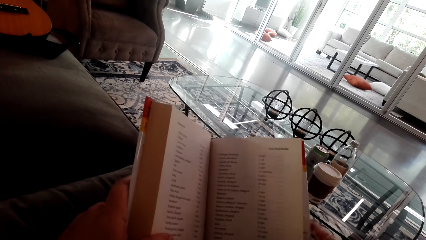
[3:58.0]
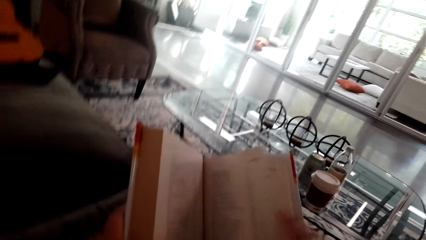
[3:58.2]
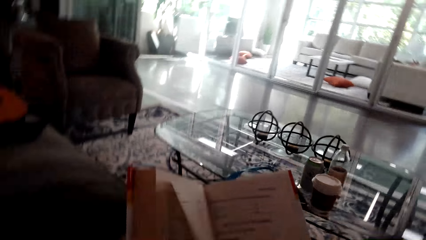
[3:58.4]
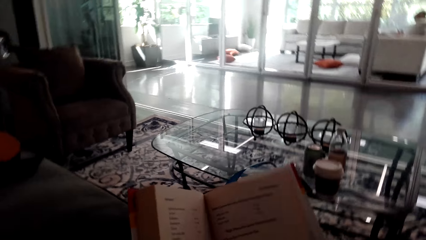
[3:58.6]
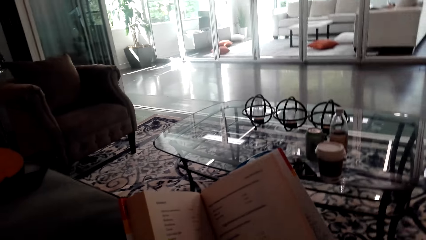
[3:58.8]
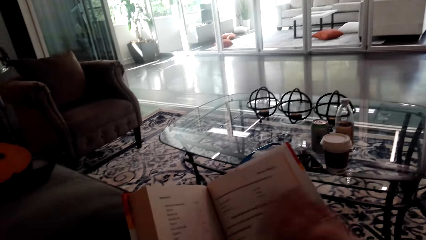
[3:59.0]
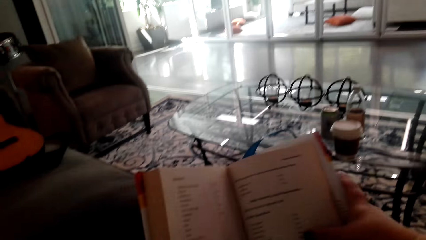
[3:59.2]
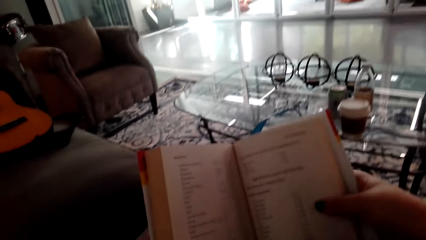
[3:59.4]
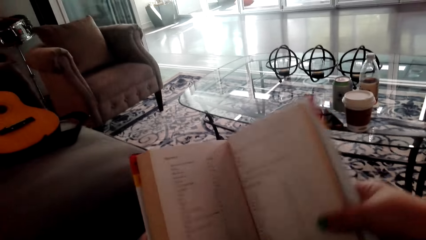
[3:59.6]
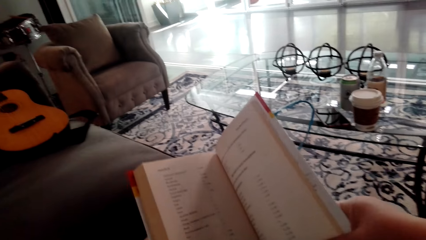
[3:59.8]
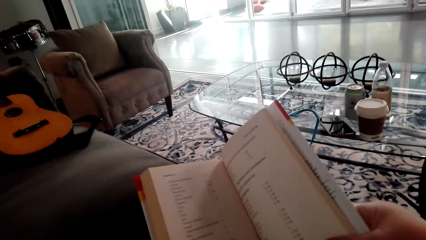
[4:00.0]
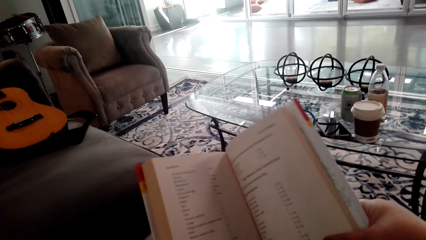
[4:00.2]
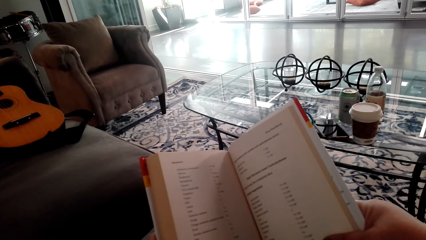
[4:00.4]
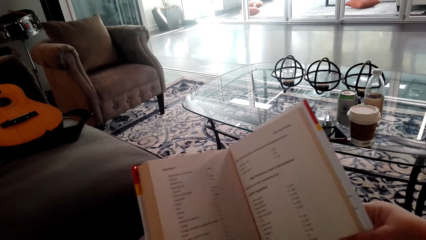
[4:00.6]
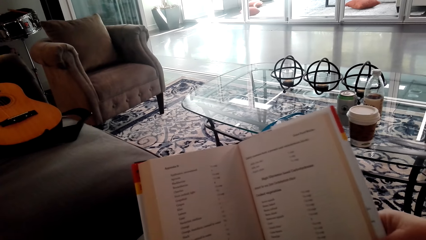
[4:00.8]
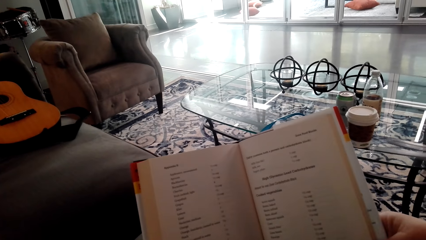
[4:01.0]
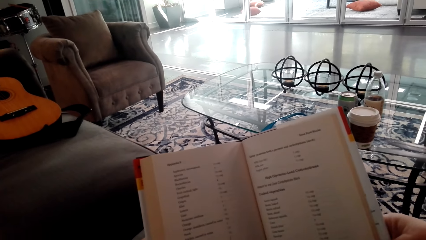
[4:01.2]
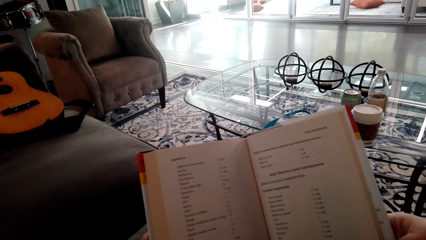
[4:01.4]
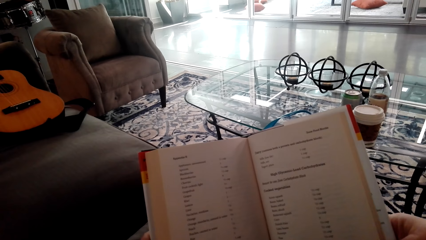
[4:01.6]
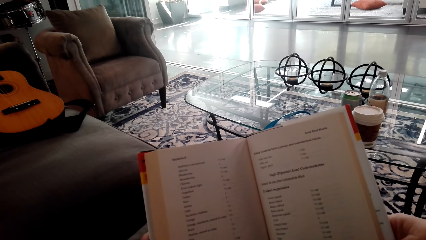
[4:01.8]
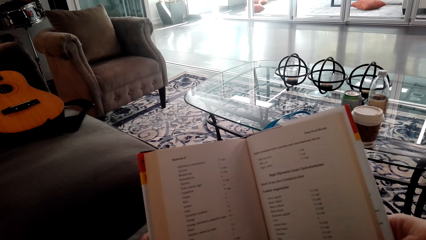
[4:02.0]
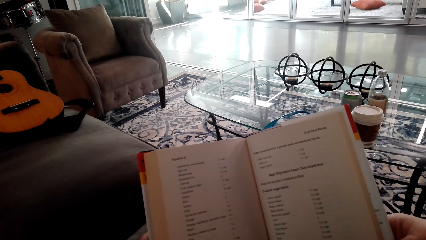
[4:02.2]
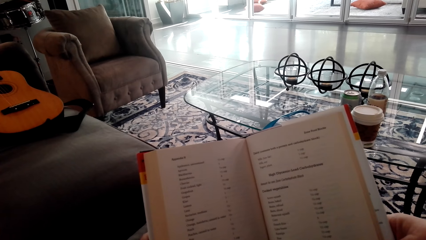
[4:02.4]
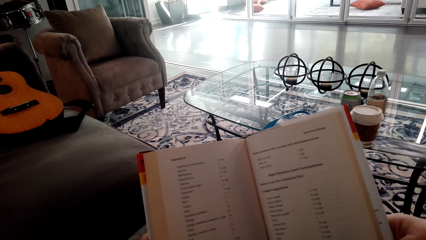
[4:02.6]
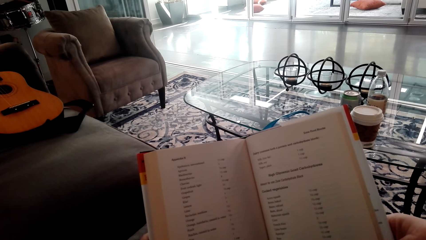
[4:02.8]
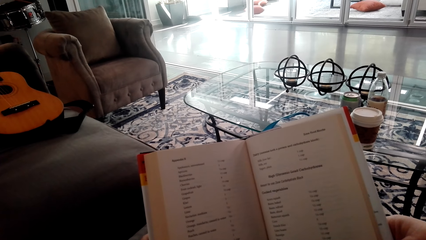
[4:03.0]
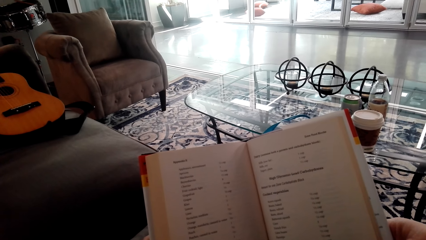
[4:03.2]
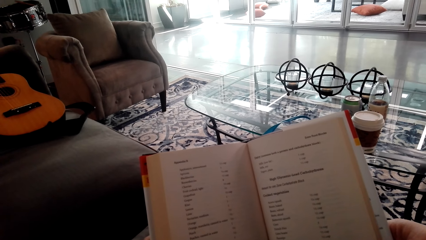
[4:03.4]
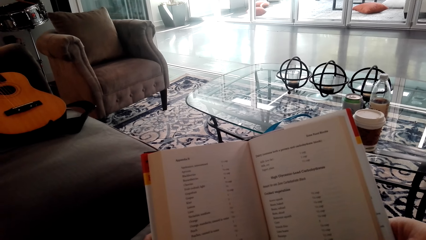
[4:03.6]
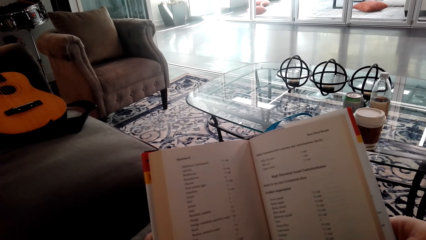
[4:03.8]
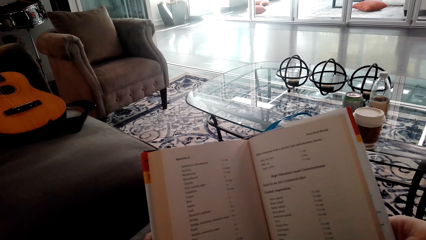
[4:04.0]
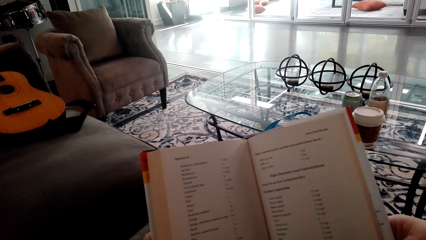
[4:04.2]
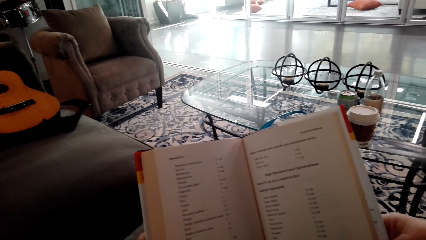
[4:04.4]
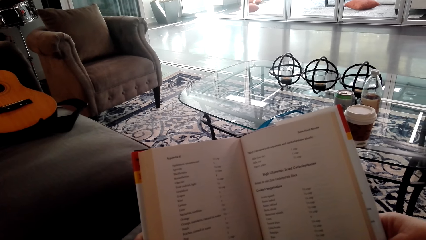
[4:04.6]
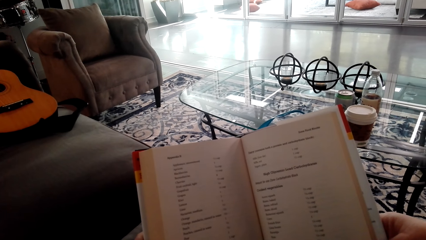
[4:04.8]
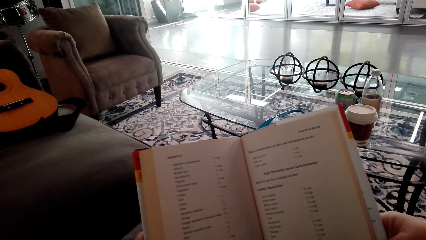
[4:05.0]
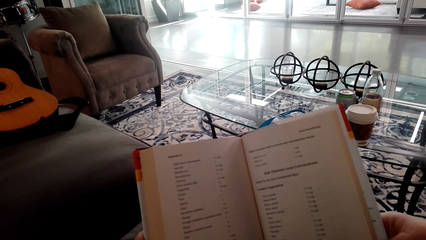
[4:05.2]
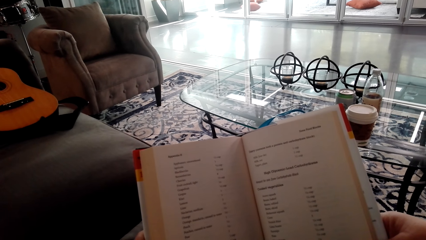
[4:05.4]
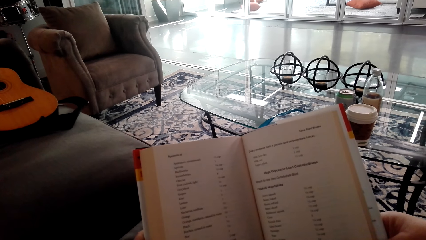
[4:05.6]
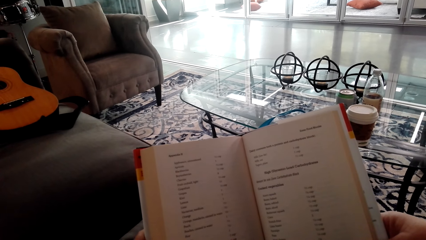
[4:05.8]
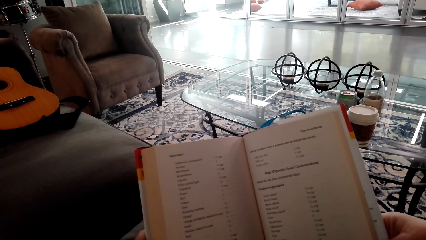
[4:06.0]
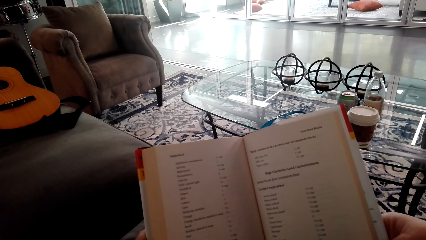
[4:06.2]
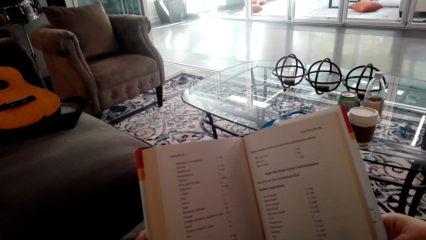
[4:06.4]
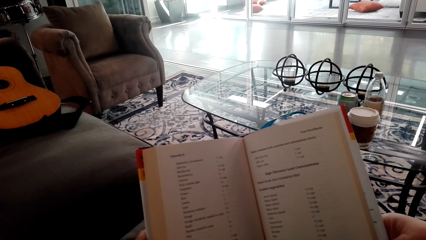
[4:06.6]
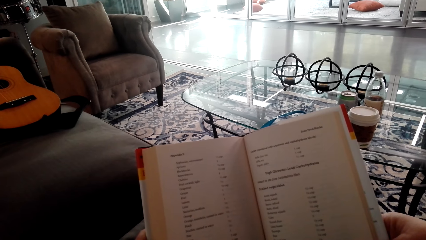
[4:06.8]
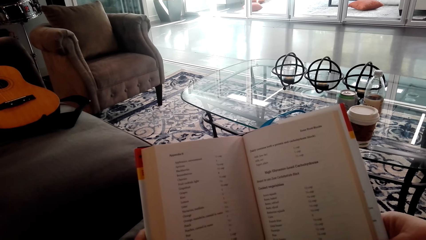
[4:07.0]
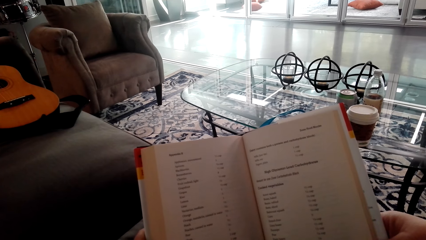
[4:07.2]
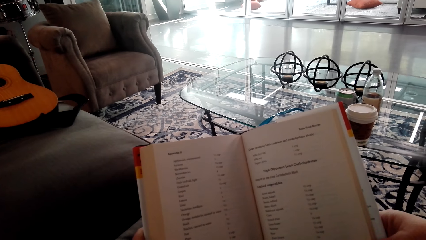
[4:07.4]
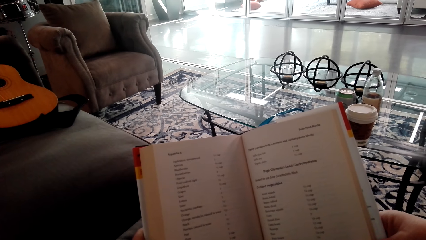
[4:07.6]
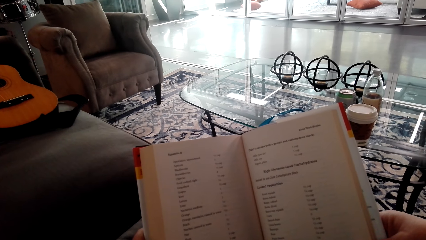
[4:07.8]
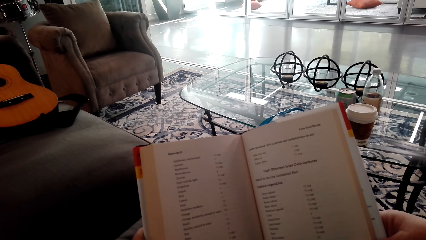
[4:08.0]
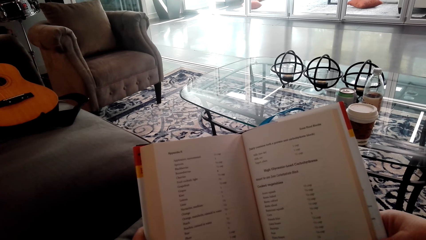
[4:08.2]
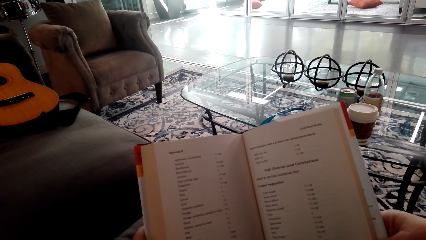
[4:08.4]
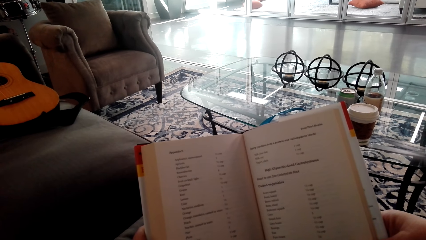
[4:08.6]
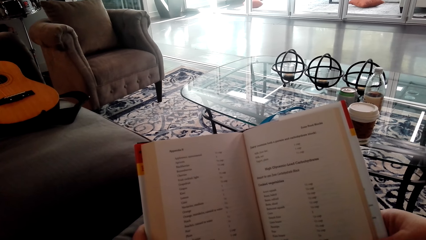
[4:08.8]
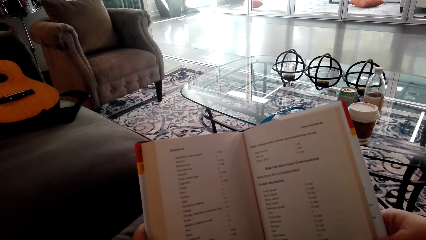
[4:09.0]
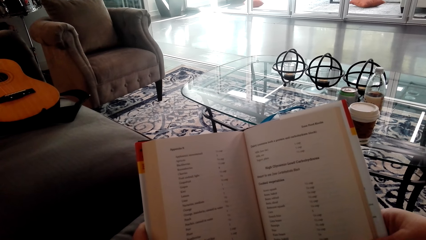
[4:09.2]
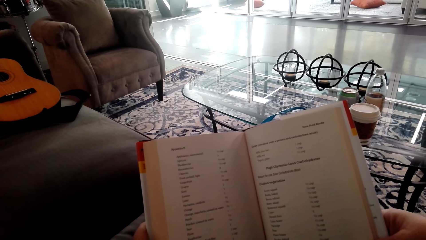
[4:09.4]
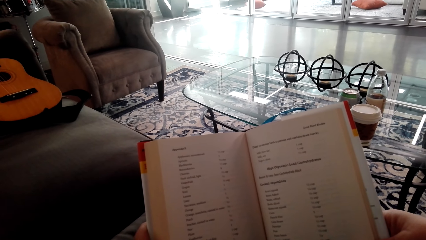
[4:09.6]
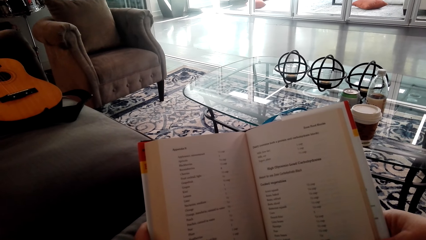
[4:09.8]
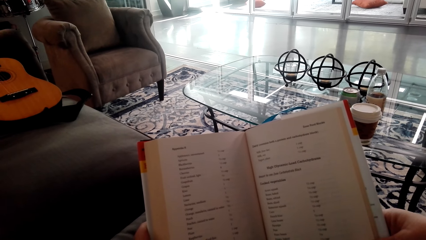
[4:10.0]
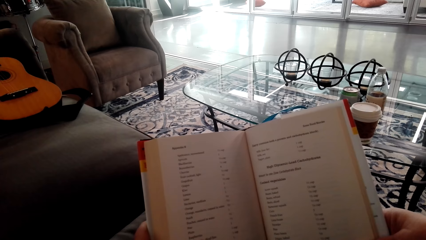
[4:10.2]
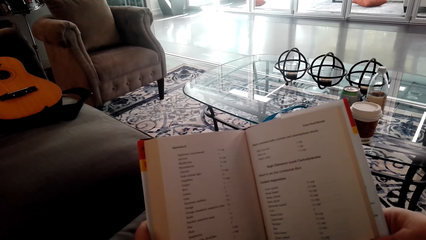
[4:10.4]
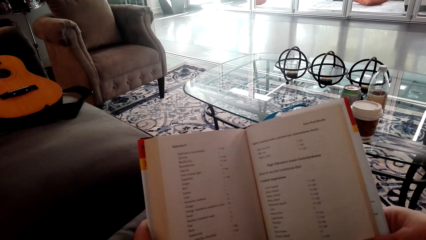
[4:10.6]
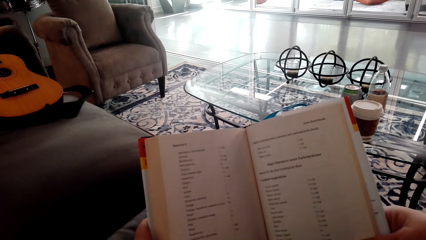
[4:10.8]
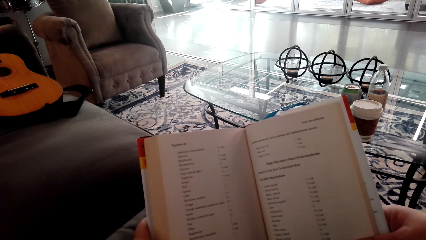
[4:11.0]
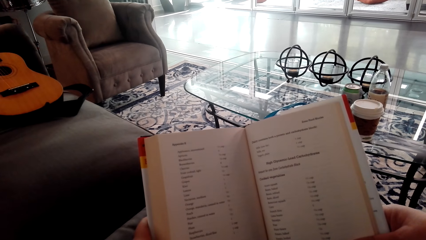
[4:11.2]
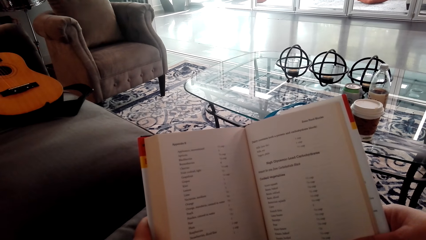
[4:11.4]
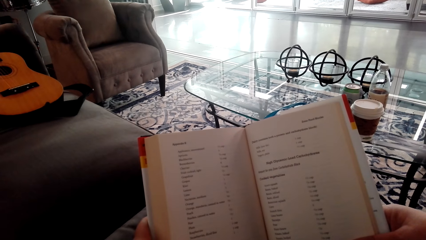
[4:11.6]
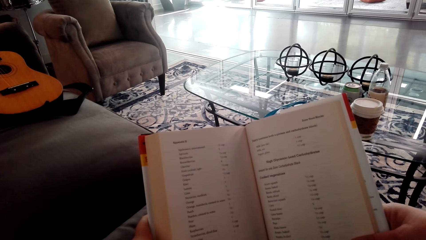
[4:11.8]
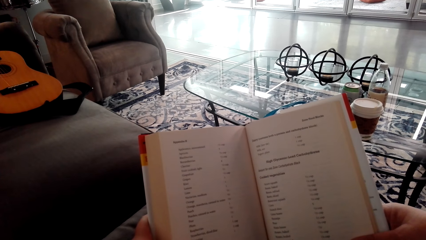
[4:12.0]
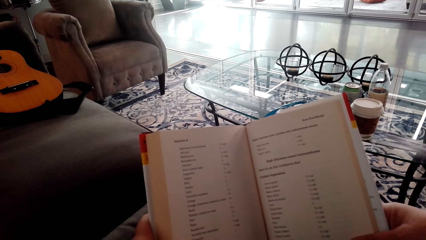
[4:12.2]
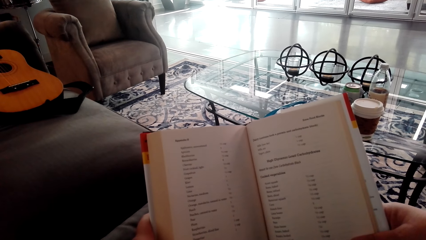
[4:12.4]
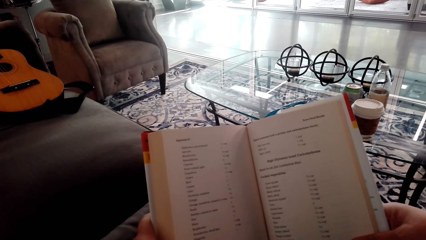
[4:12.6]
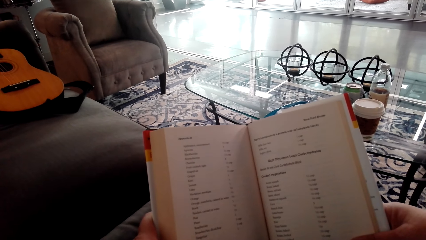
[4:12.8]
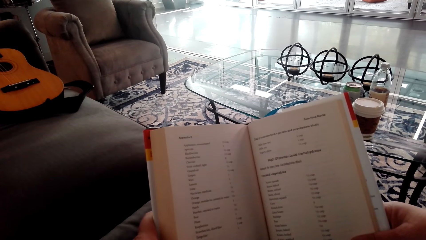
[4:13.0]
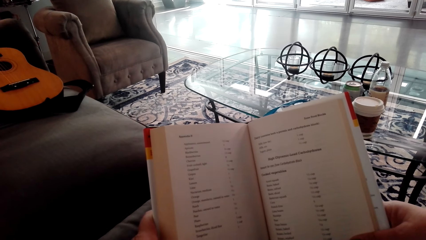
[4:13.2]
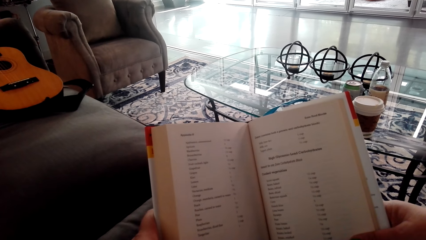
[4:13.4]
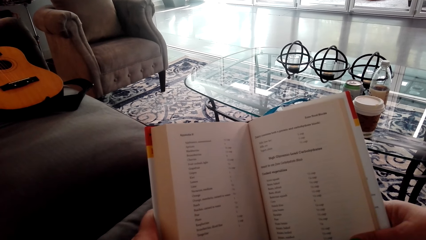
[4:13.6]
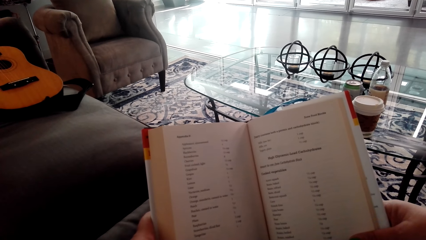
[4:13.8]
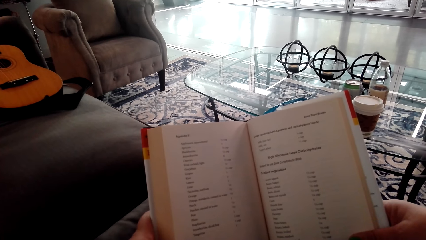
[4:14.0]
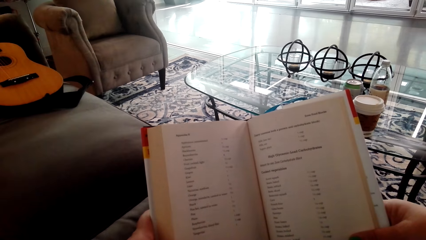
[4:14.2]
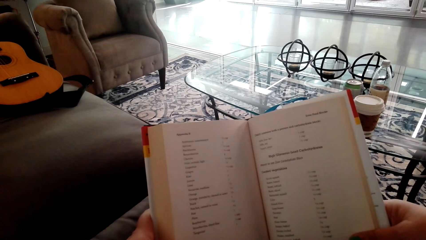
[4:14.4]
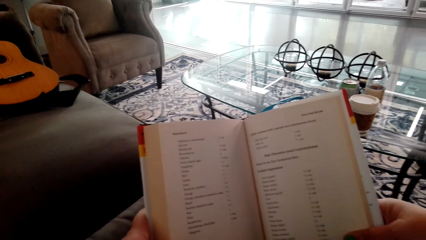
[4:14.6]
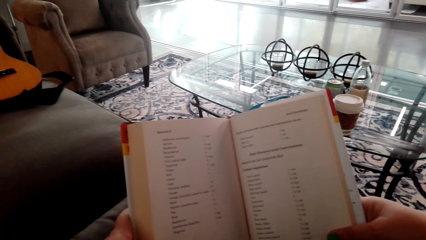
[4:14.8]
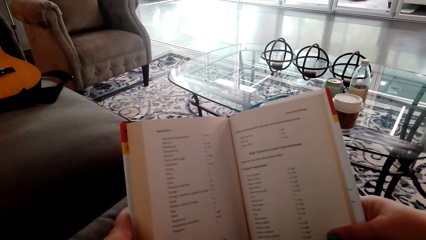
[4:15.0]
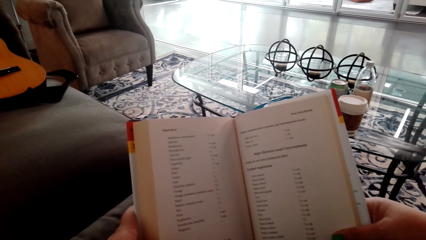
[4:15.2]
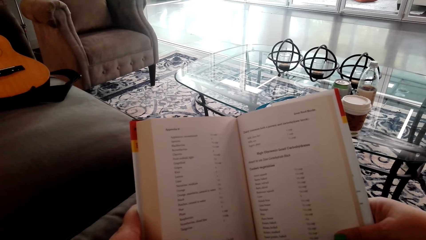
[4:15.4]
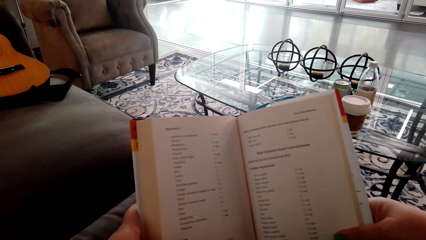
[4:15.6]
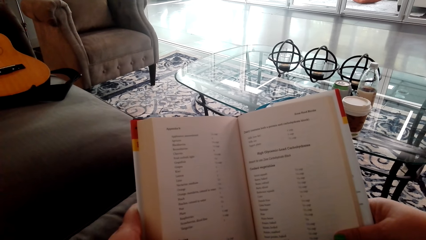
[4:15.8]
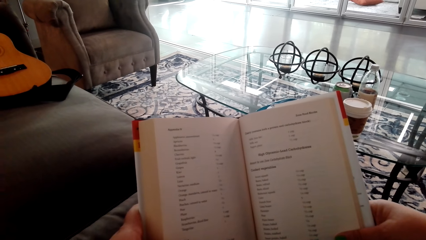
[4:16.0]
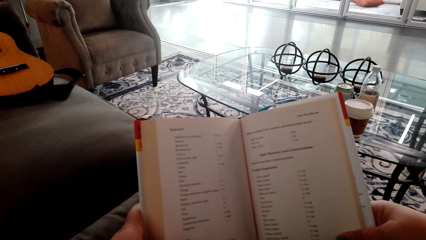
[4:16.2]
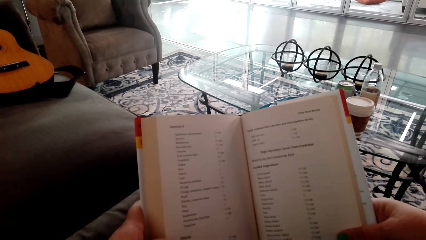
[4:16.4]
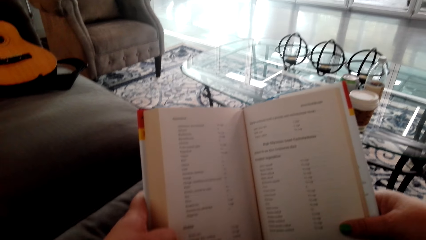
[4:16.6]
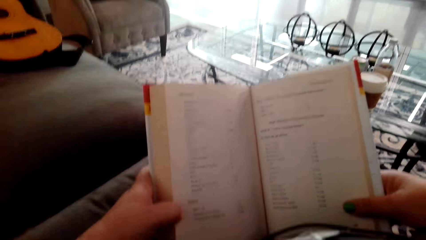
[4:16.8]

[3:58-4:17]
The camera wearer turns the page over. They read the book.
